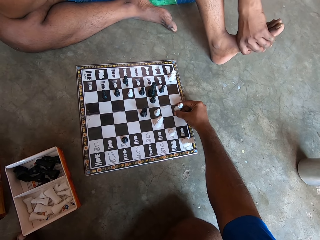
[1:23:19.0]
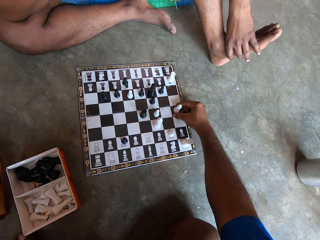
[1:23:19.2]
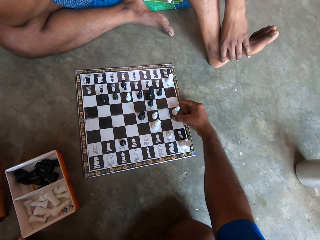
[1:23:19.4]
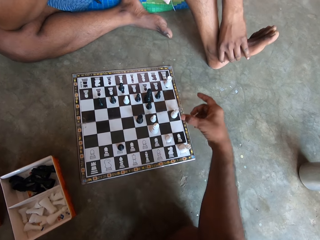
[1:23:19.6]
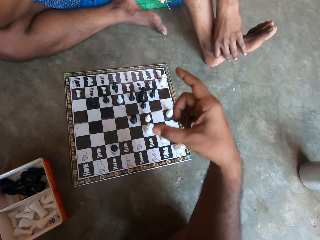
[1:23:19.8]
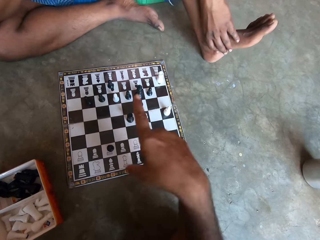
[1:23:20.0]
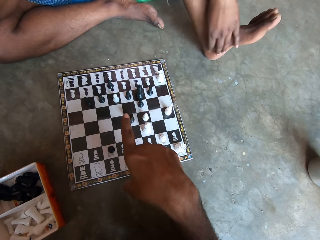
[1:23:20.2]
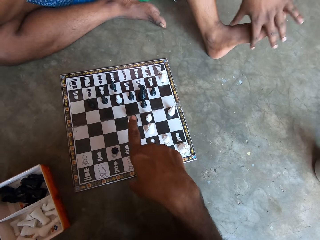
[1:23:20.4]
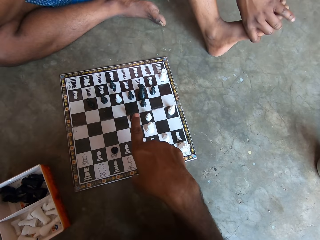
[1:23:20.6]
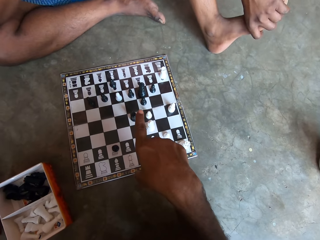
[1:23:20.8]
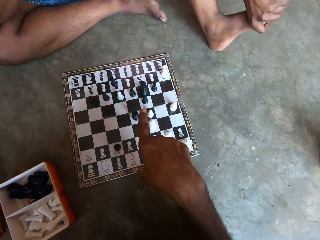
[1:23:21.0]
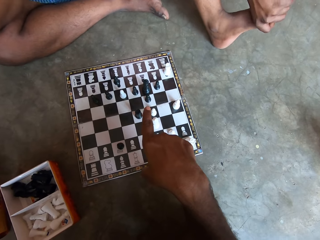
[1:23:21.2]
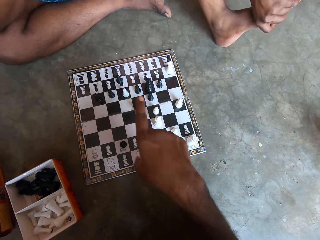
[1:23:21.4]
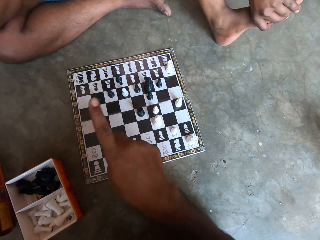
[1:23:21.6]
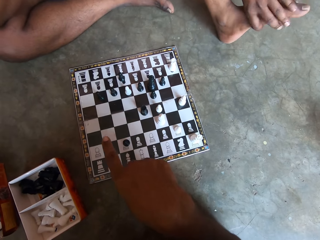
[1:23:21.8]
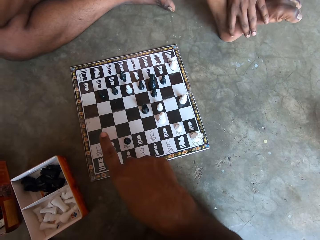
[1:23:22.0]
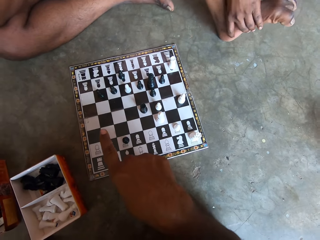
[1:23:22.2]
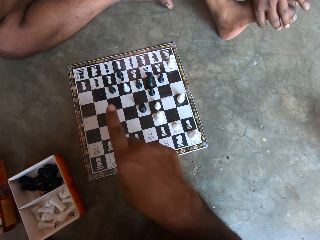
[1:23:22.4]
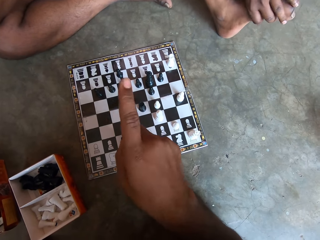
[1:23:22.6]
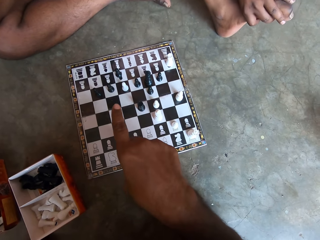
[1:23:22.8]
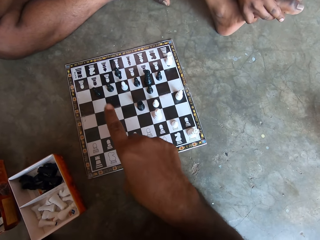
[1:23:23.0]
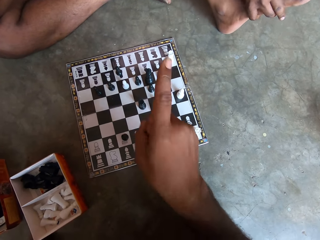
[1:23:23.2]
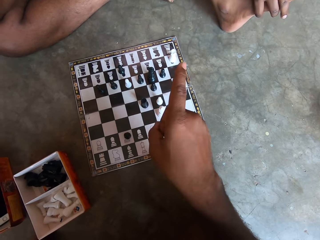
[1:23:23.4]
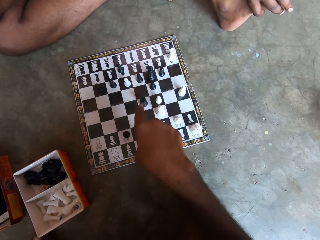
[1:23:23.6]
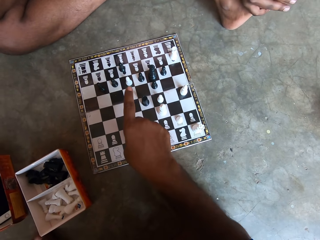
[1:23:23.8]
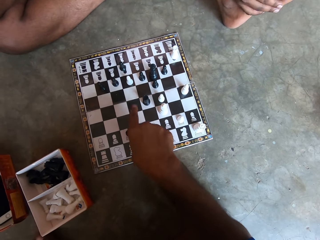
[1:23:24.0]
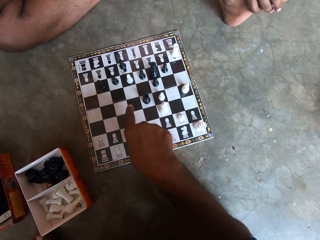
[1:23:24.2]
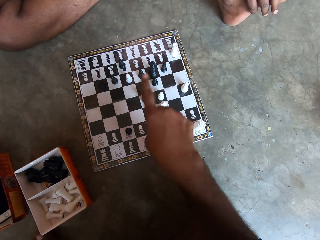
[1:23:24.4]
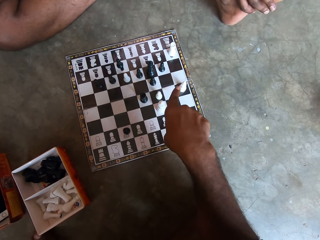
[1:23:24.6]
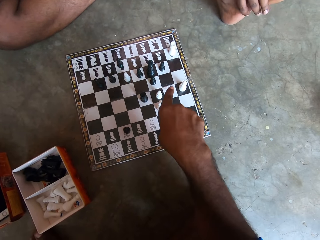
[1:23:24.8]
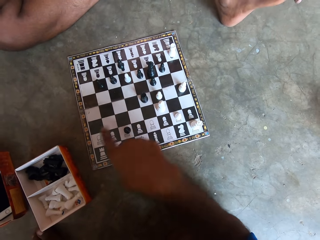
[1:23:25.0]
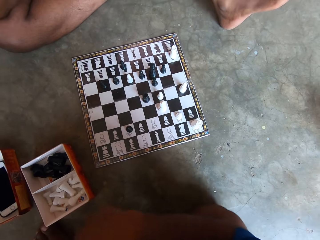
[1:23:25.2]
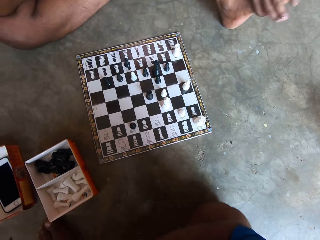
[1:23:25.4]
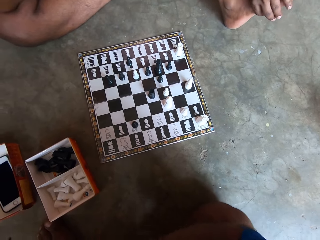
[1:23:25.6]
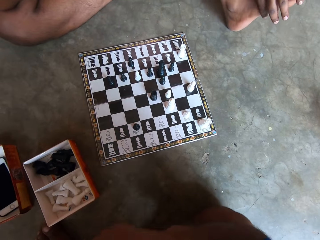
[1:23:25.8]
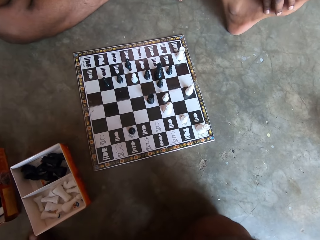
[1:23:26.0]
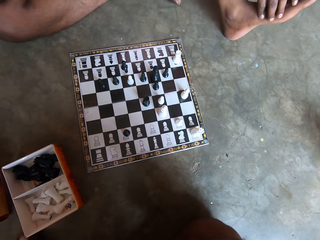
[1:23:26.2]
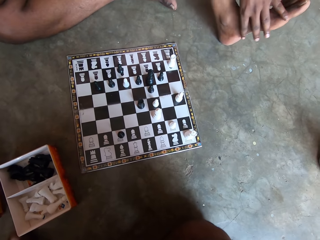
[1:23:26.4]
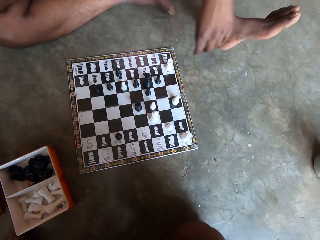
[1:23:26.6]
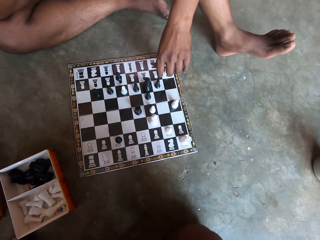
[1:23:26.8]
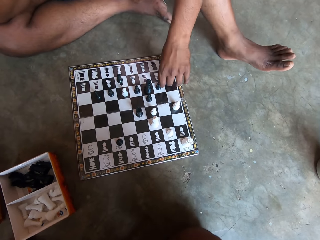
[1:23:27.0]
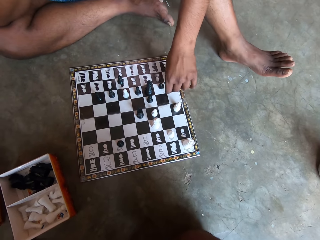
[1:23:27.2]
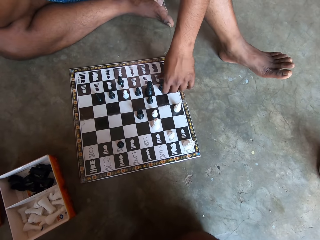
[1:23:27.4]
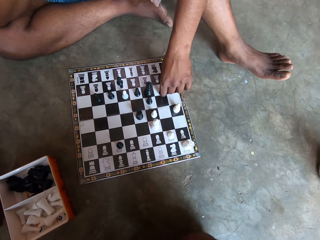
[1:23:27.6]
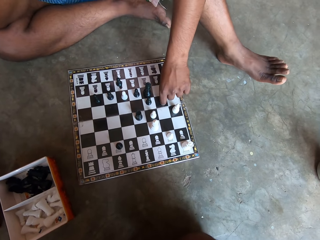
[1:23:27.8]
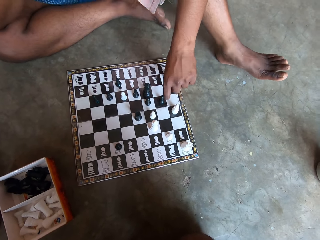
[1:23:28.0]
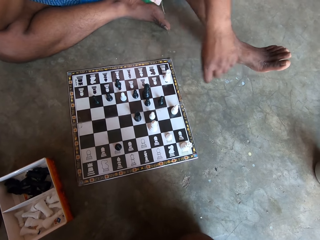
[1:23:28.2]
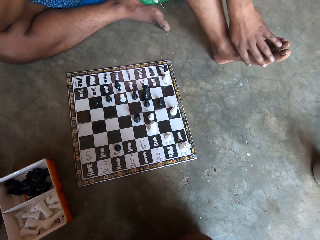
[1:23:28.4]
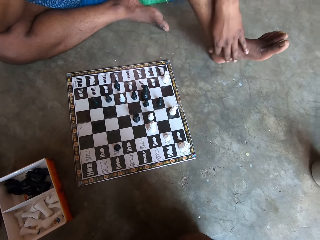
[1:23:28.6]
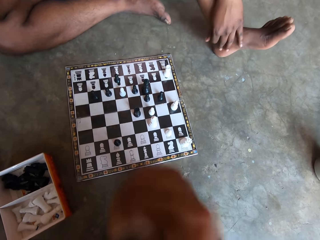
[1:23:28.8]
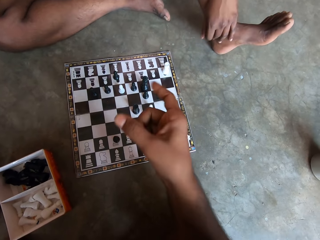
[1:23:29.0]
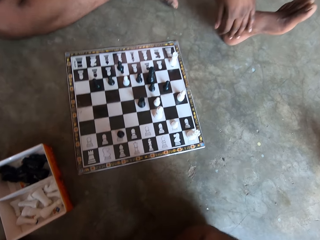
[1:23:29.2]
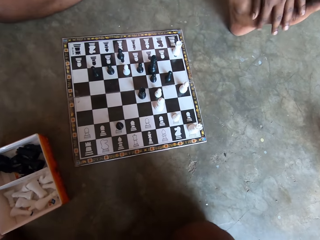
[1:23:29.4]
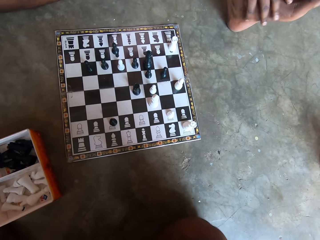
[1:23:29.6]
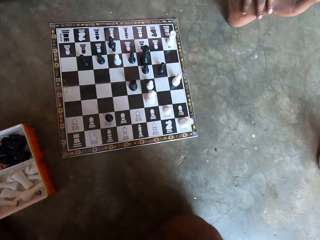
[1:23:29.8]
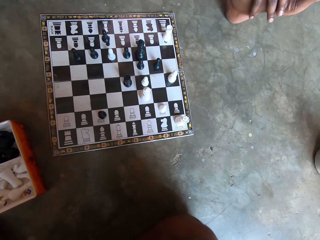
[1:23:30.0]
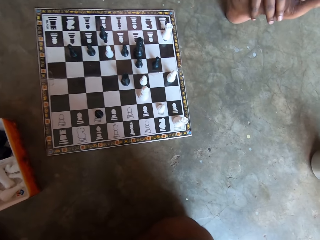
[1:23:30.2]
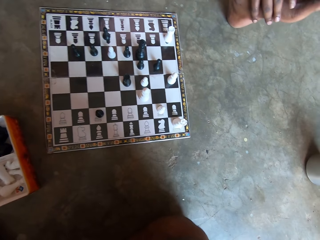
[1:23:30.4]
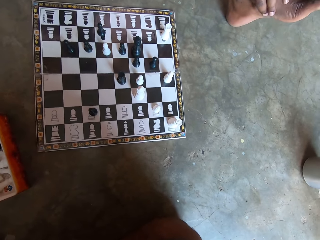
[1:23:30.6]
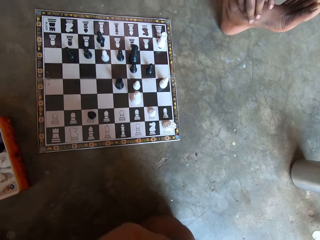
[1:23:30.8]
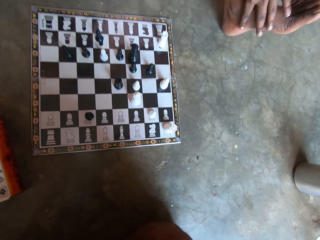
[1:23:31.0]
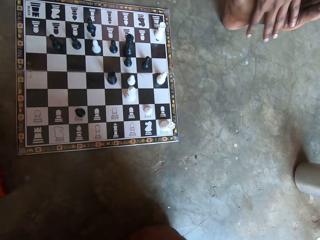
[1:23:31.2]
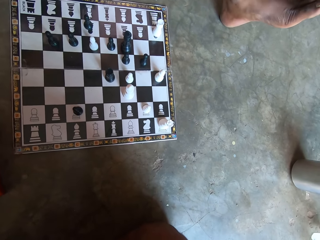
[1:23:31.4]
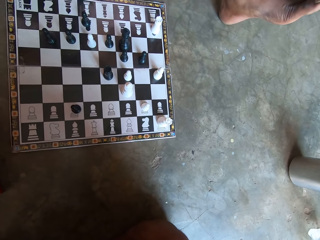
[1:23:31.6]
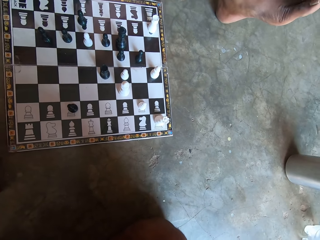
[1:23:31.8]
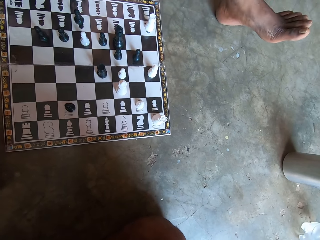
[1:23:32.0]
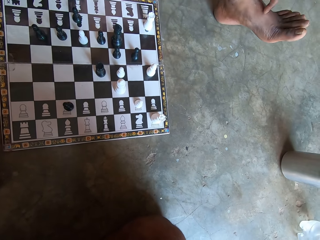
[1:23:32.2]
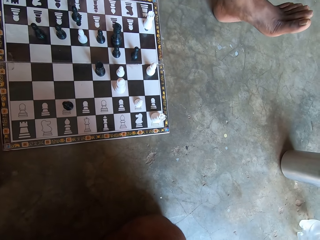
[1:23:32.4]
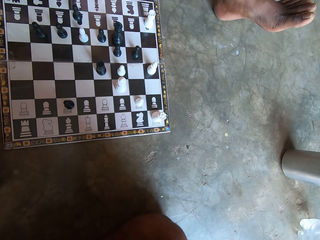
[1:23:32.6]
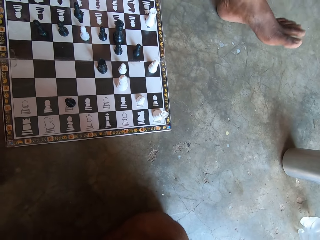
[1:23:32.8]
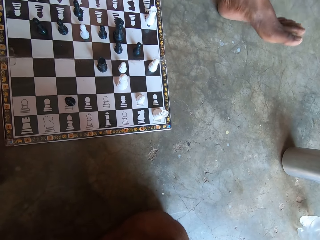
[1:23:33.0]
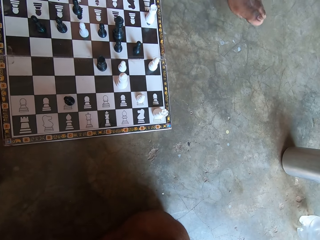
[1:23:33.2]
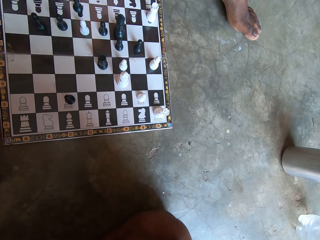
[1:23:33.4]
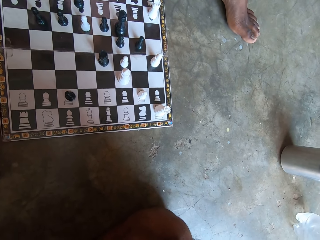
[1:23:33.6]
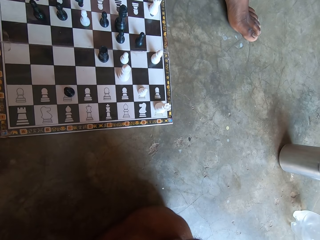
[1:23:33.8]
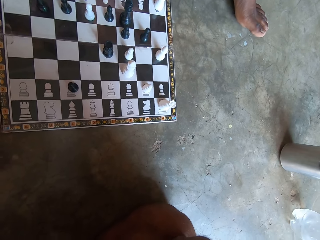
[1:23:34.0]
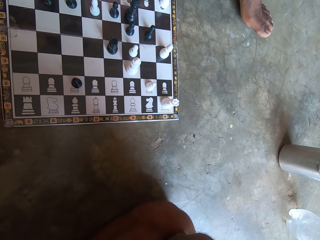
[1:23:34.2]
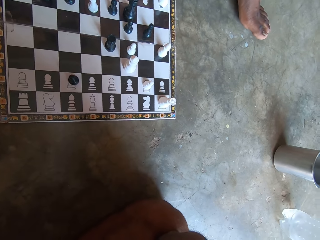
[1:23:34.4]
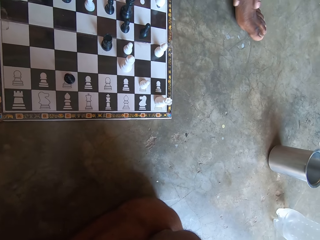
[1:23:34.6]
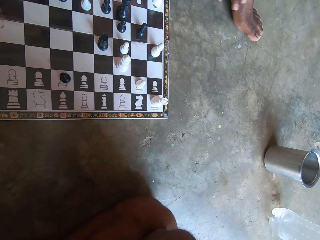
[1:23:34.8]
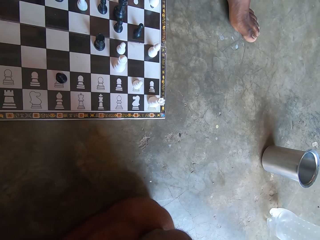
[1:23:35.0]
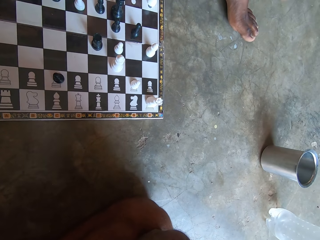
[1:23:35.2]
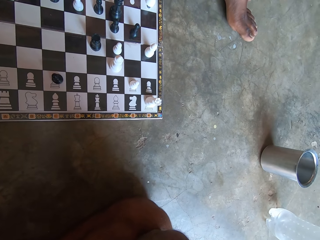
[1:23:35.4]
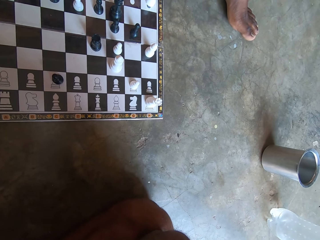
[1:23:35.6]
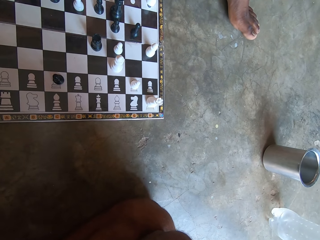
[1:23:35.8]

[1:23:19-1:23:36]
The camera wearer unhands the chess piece. He moves the finger over the chess piece and points his fingers to the chessboard. A man holds a chess piece. The man moves the chess piece on the chessboard forward. The camera wearer waves the hand. The man rubs the feet.

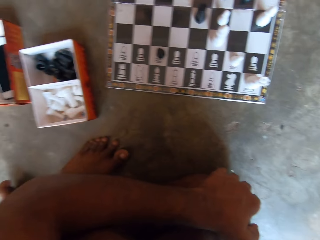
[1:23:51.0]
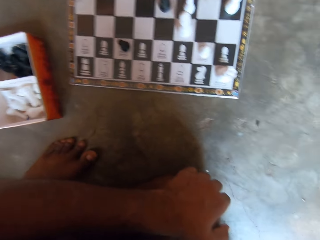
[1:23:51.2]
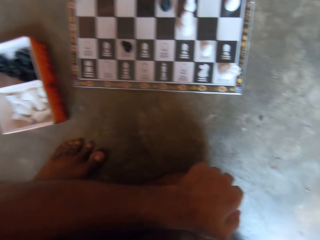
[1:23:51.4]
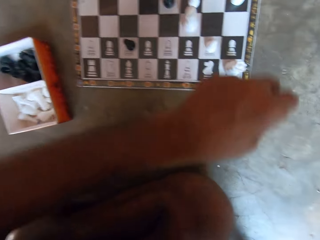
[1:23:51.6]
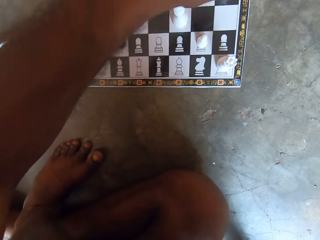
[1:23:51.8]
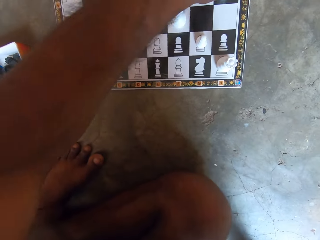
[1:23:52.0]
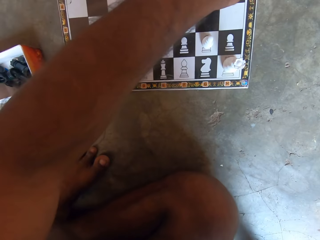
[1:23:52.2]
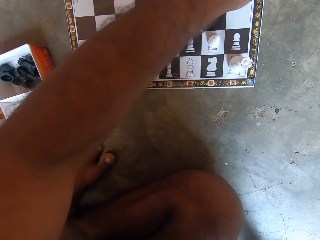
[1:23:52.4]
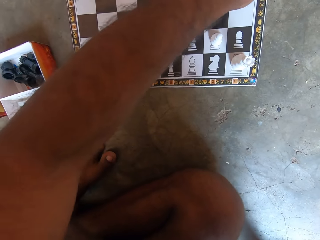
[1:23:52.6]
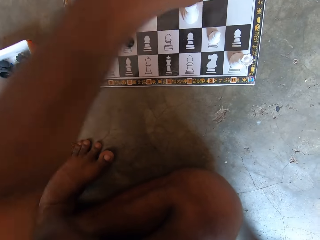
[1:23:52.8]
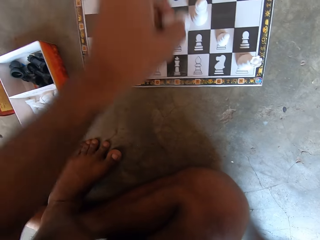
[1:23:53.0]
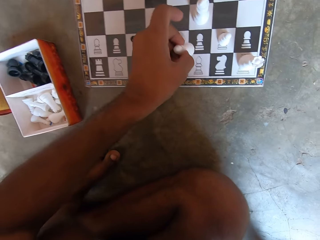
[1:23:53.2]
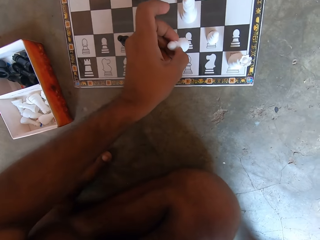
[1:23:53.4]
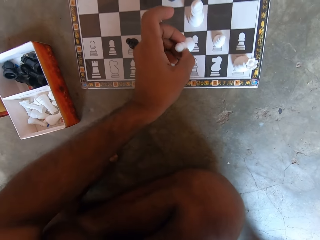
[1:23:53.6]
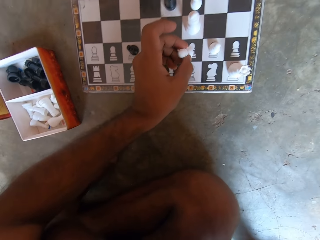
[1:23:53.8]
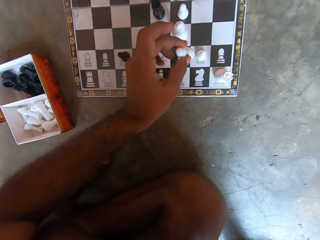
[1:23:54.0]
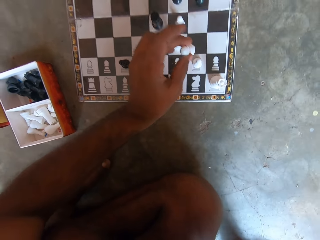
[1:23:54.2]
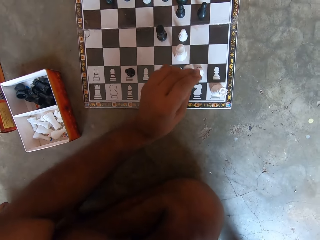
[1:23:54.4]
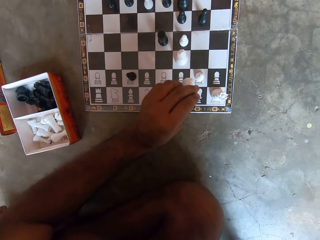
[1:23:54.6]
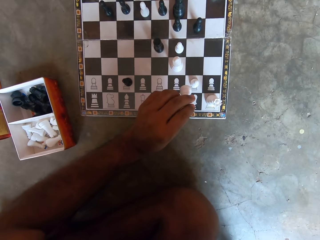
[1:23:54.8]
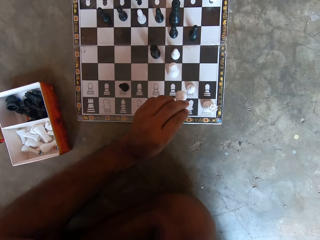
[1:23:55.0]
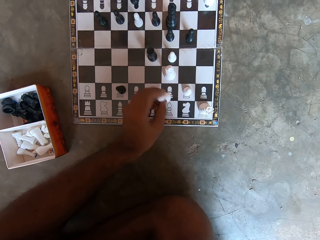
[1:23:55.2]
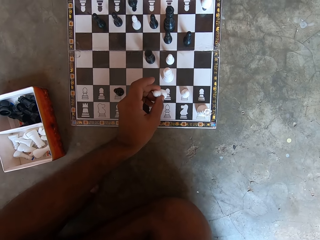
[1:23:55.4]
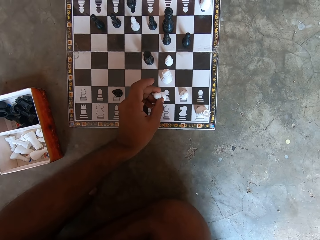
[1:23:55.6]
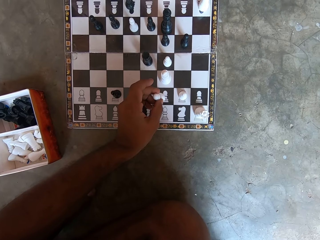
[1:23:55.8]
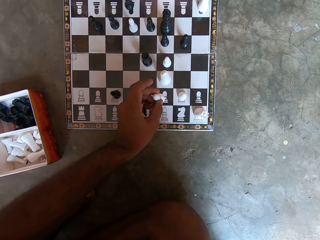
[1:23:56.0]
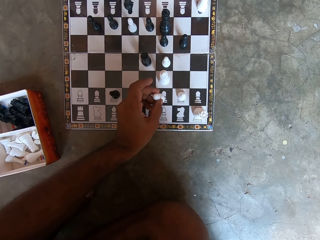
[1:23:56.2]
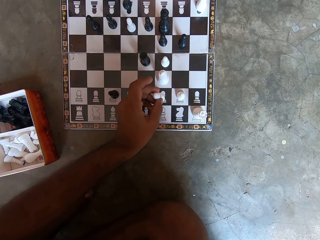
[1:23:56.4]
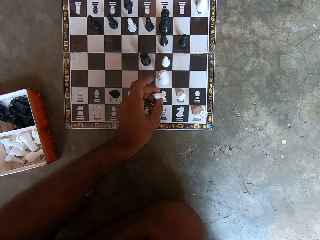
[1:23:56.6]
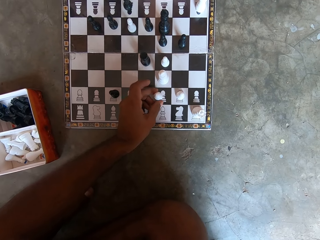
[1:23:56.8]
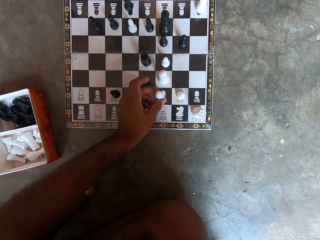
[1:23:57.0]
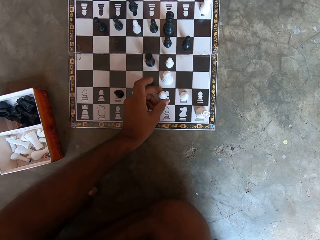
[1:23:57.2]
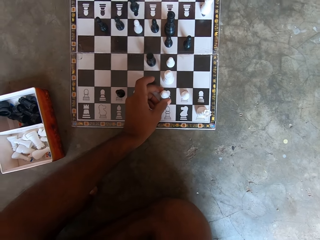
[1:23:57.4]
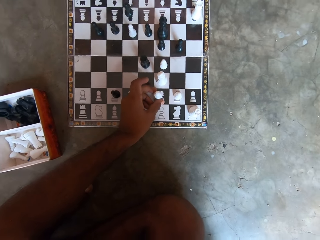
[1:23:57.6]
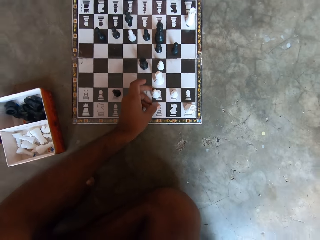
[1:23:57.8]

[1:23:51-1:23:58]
The camera wearer moves a chess piece on the chessboard forward. They hold the chess piece.
